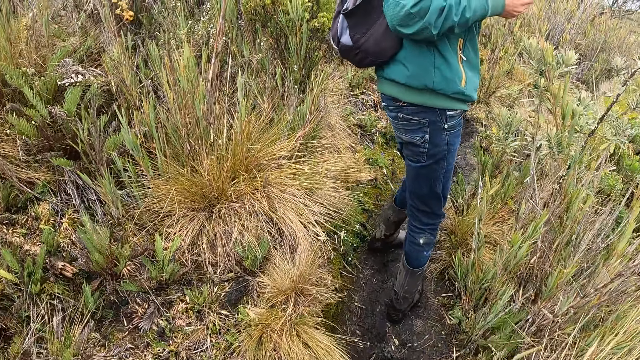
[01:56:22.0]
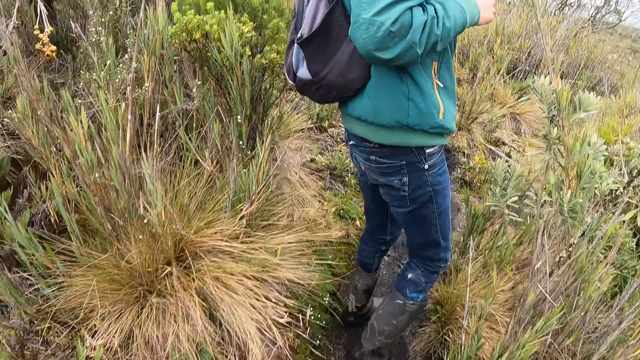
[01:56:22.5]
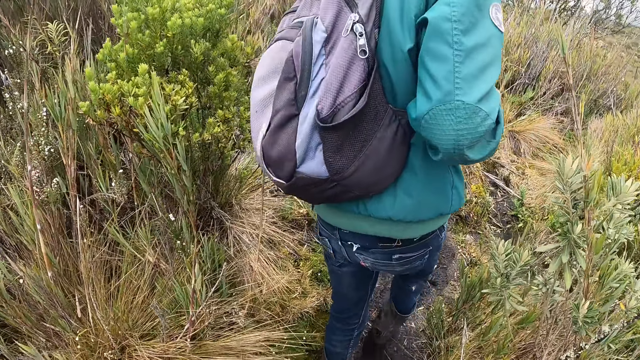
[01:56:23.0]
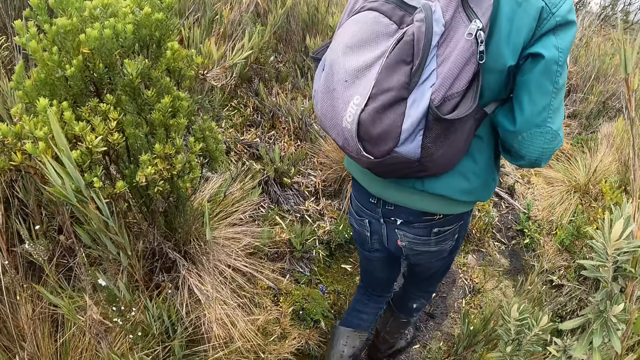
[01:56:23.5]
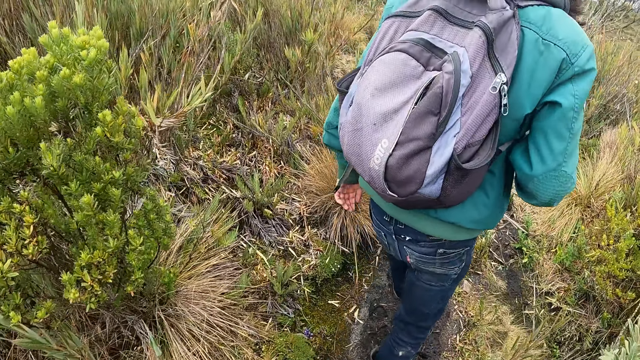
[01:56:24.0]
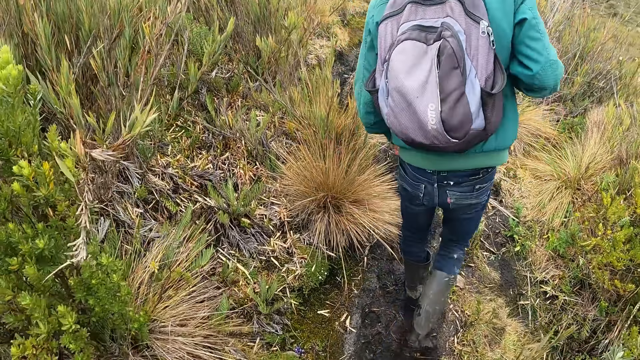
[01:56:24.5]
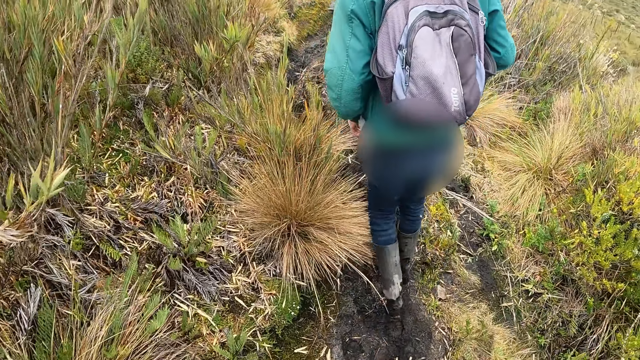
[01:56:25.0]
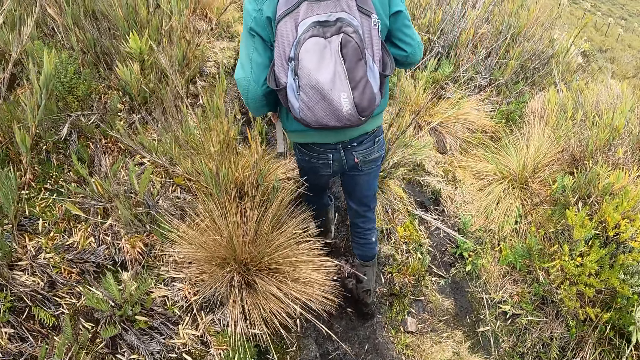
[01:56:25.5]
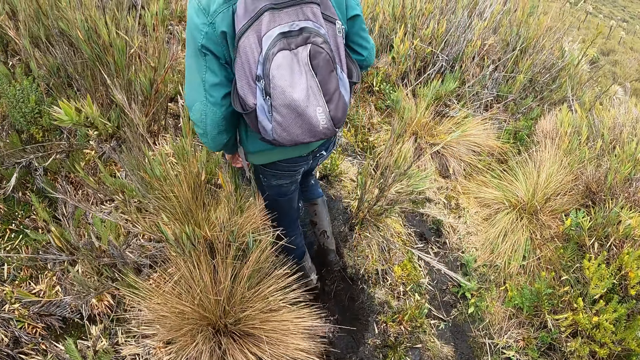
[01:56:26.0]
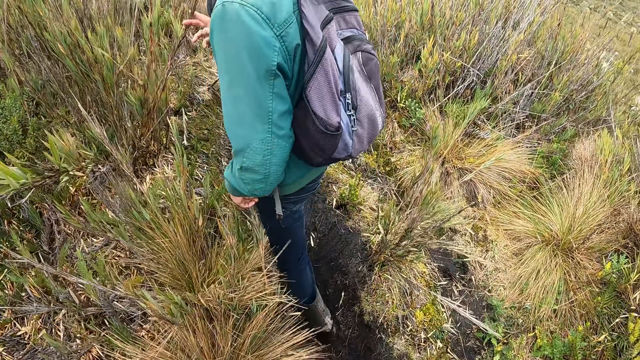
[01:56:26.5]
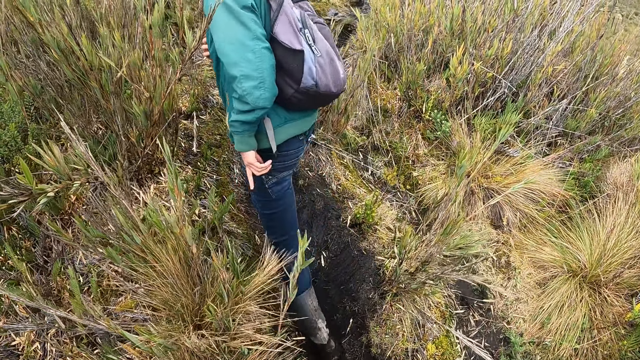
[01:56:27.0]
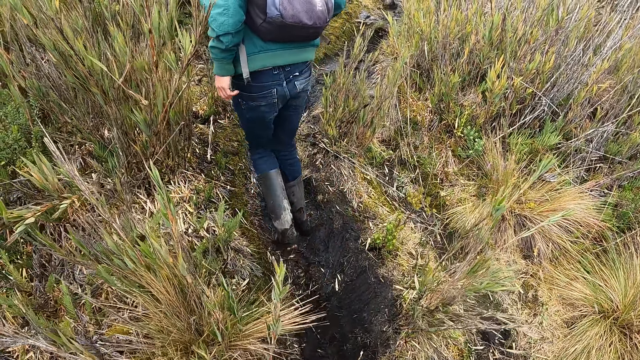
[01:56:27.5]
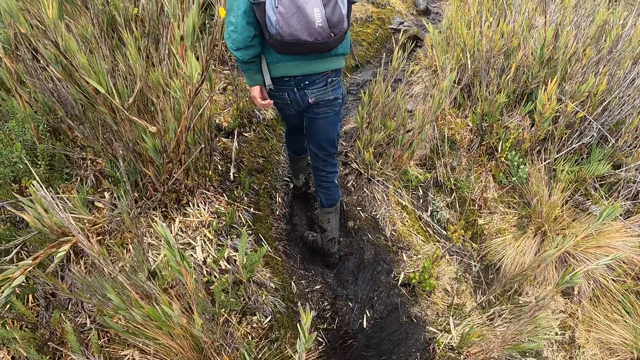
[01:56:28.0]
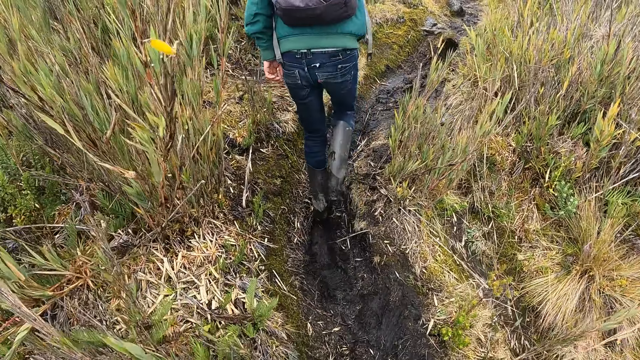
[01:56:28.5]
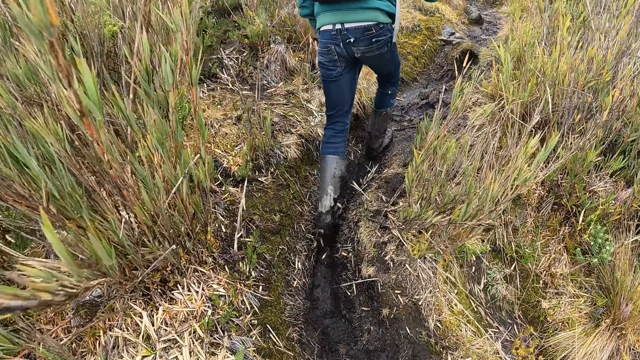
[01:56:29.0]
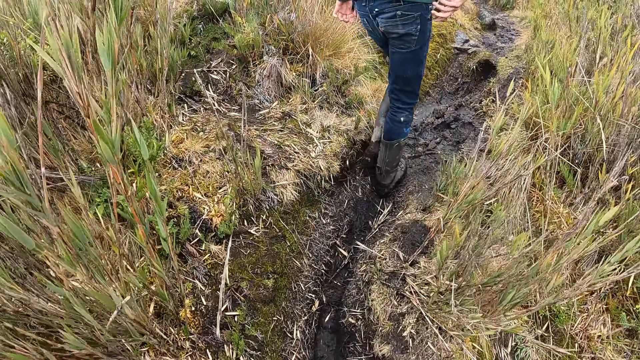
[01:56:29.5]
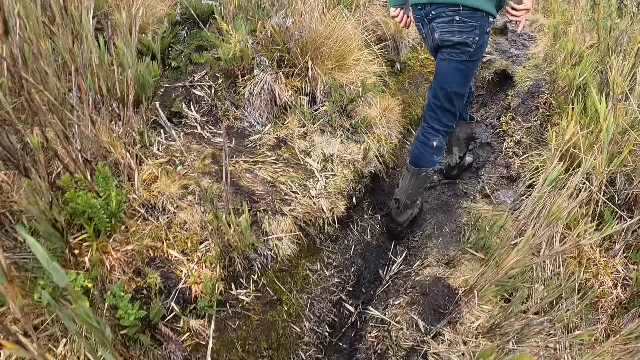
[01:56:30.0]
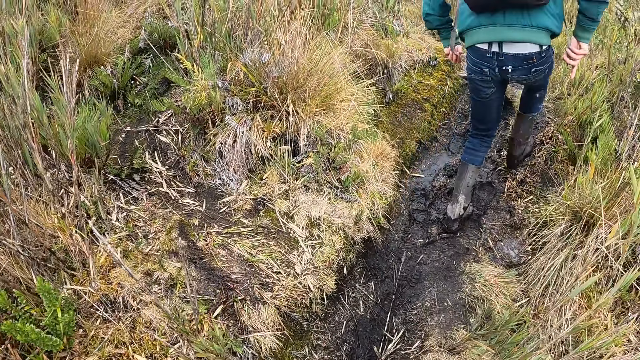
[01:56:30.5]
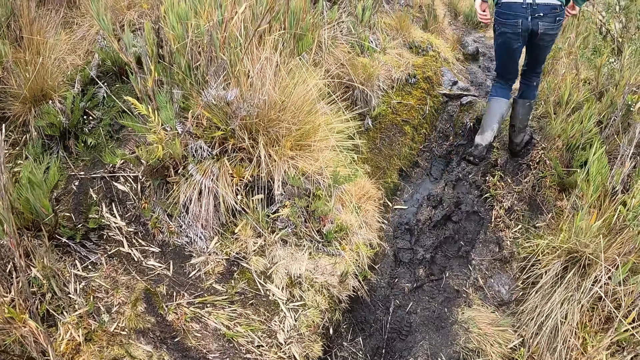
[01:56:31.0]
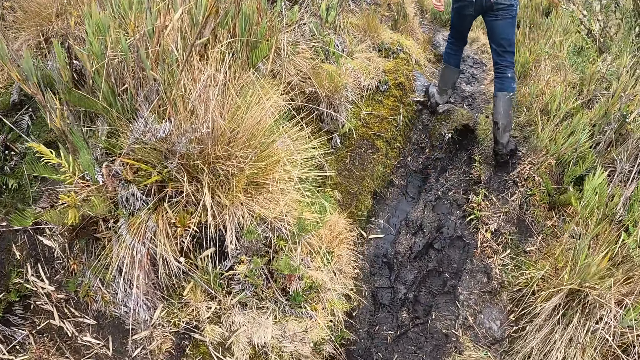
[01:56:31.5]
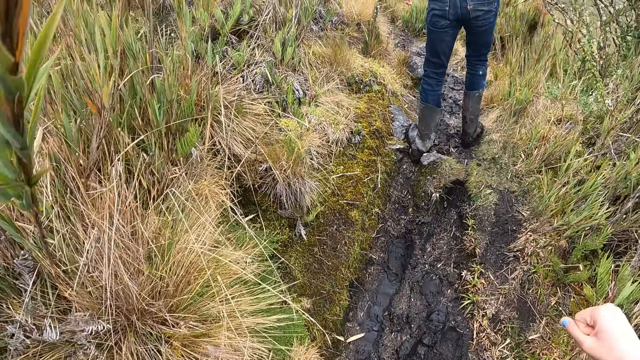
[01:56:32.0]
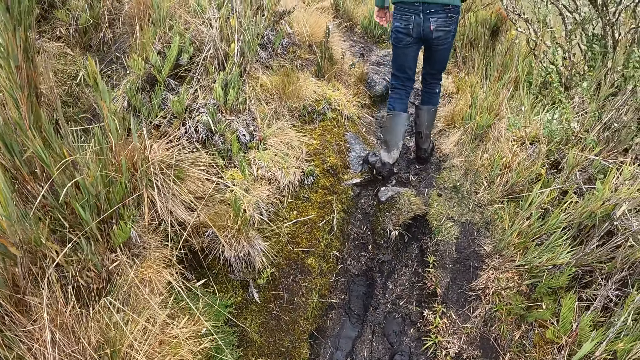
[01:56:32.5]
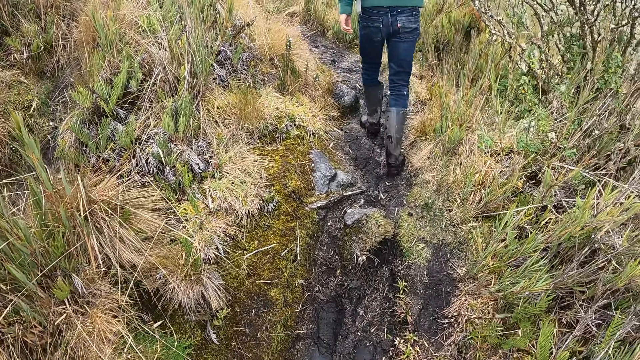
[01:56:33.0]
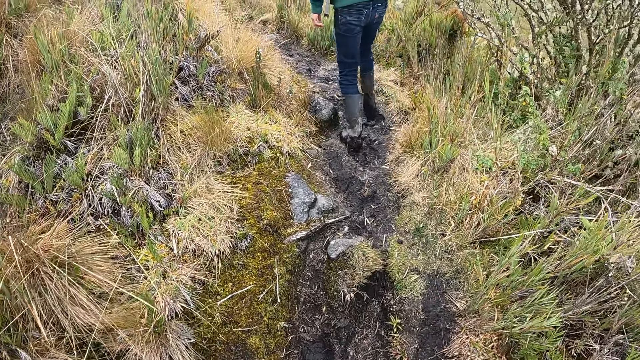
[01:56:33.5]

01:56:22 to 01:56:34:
A person dialogues with the camera wearer. The camera wearer hikes on the hill. A man touches a plant on the trail with his right hand.

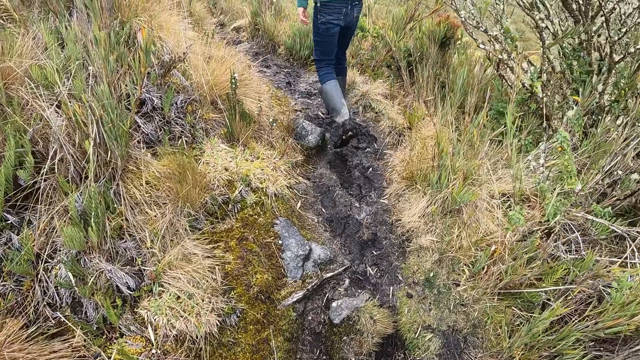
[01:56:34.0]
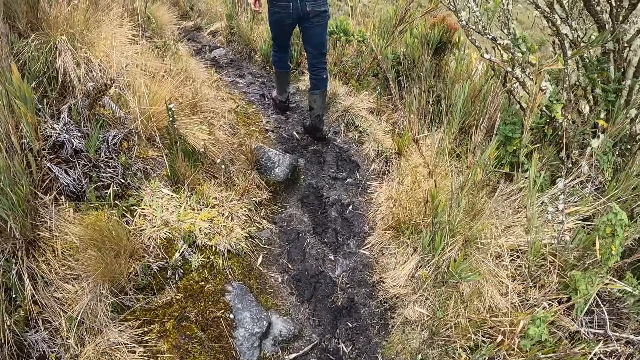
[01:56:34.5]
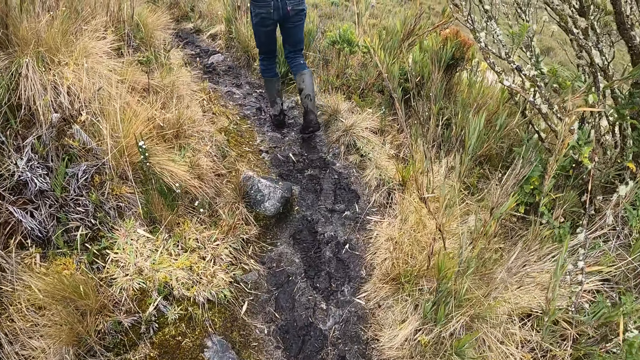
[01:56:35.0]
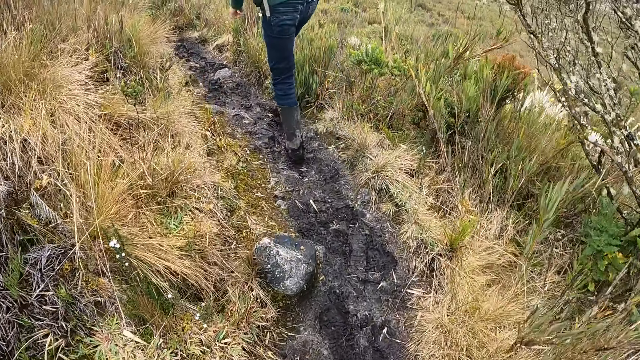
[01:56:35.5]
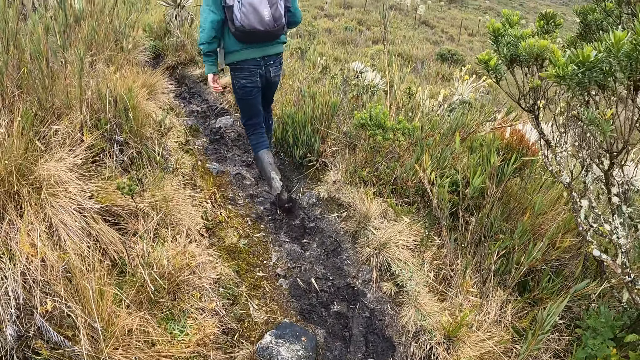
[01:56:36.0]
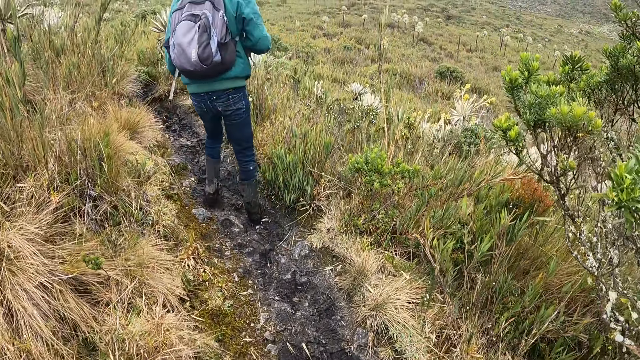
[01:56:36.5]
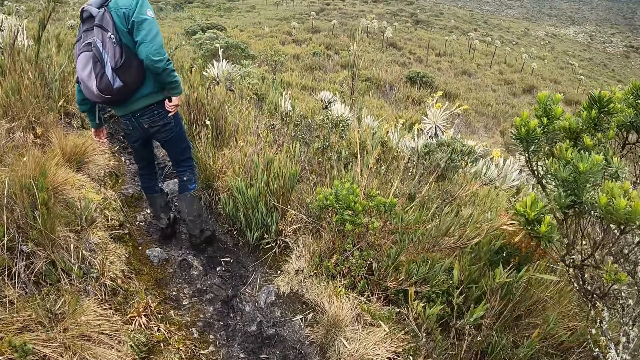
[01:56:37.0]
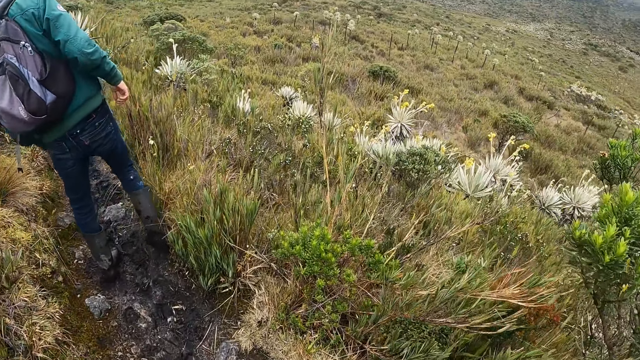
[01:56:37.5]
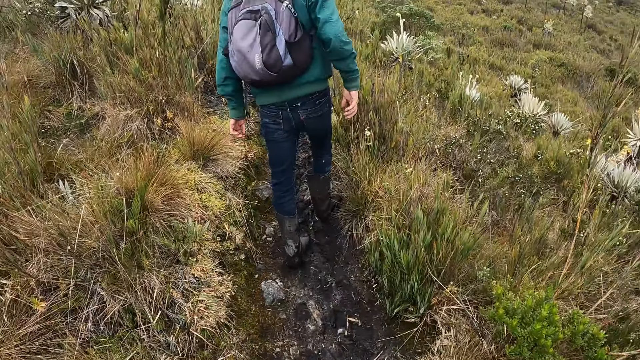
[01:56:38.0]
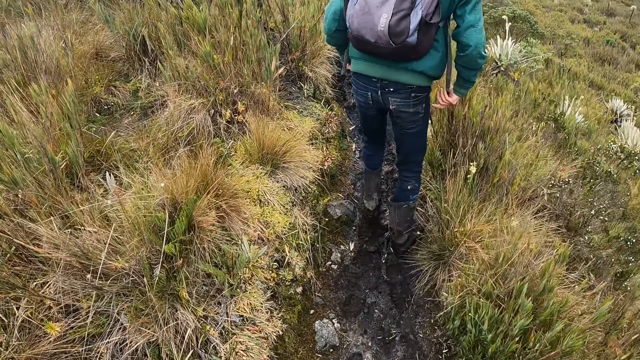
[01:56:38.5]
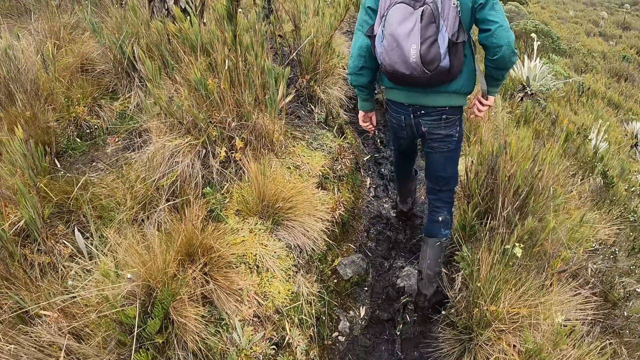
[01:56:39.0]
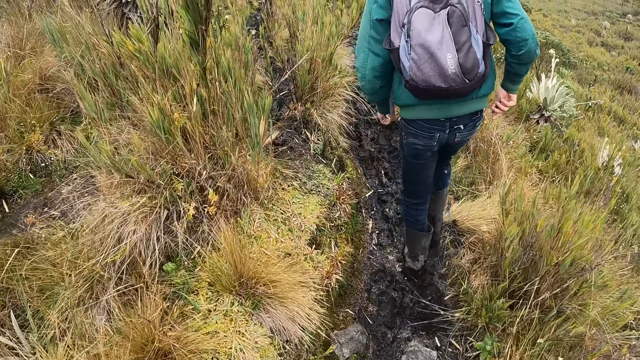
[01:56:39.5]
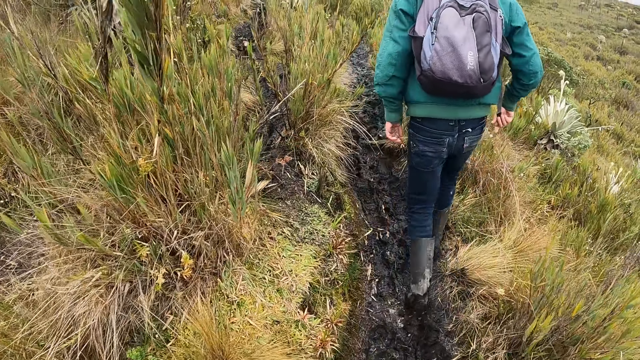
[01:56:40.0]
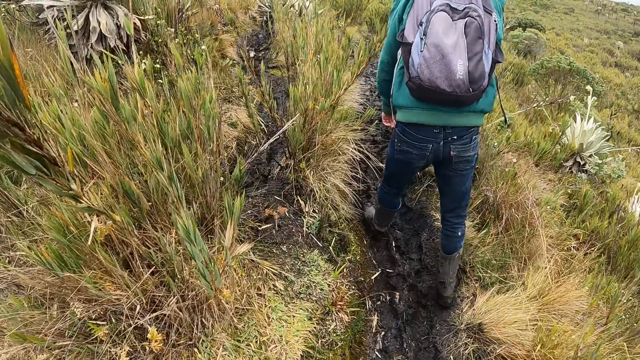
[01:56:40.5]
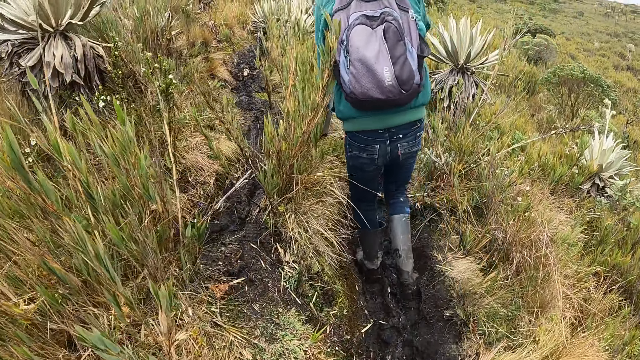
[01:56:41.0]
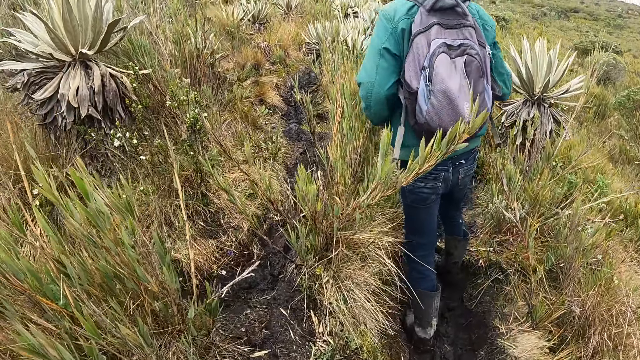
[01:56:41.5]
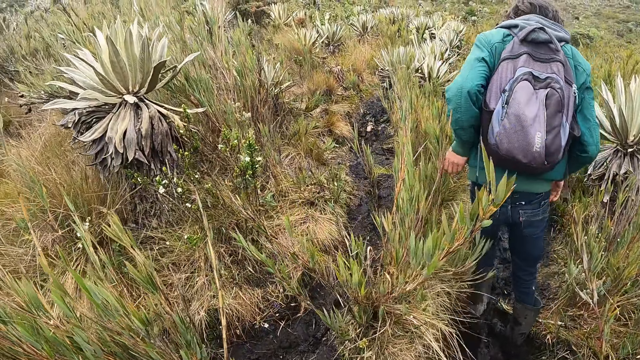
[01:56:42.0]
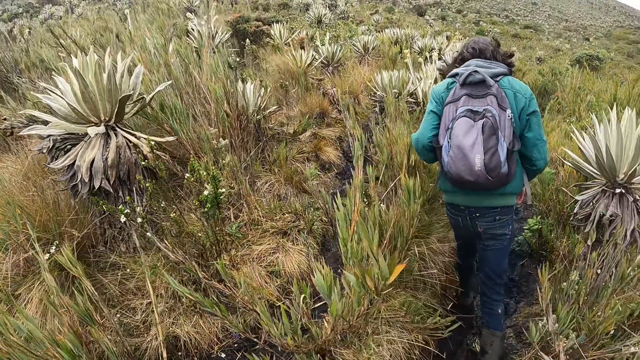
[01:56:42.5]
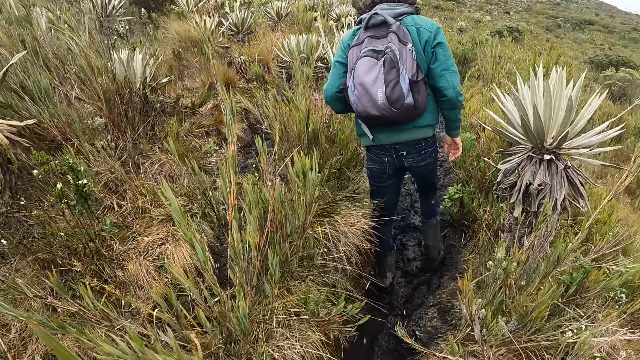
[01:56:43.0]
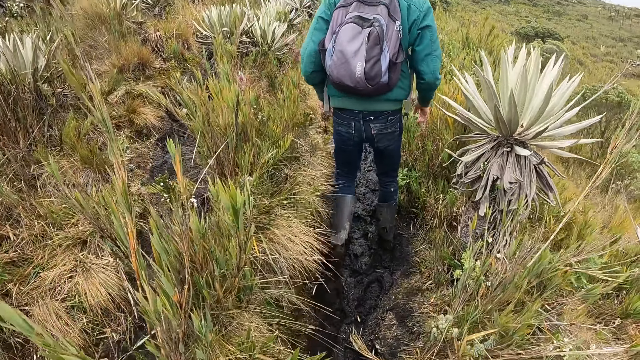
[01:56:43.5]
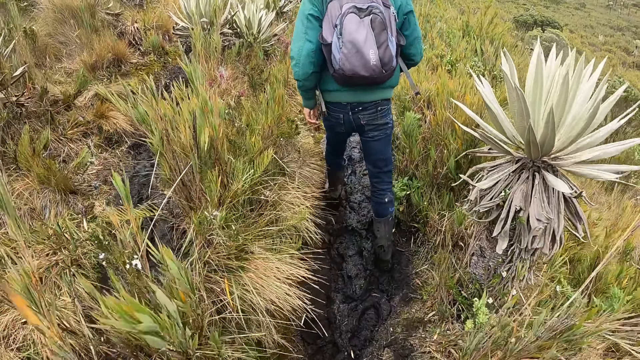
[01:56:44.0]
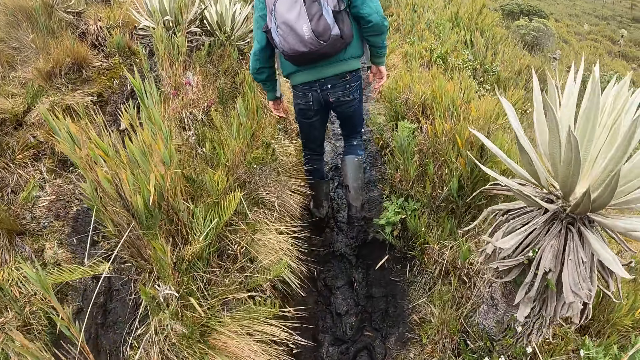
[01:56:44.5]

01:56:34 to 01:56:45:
A man touches the bag strap with his right hand. The man rubs the bag strap with his right hand. The man touches a plant on the trail with his left hand.
